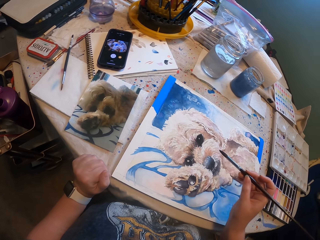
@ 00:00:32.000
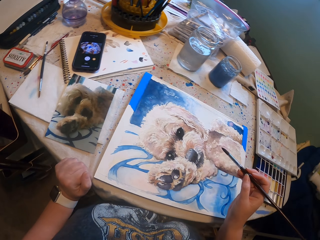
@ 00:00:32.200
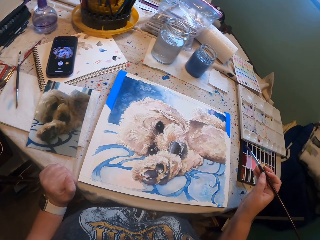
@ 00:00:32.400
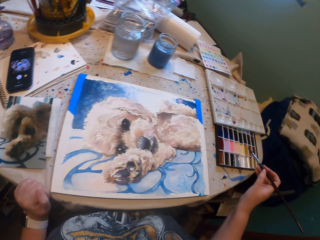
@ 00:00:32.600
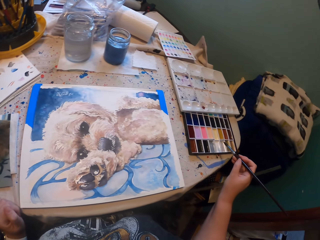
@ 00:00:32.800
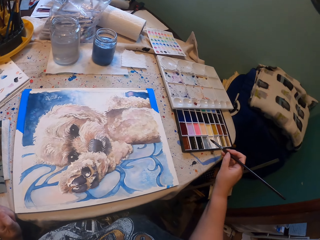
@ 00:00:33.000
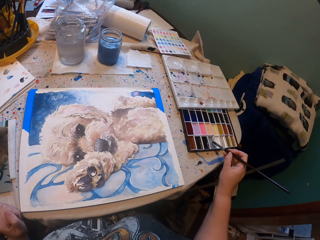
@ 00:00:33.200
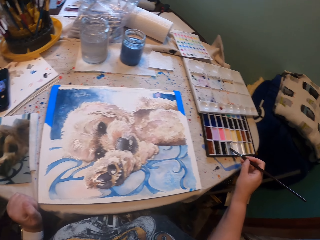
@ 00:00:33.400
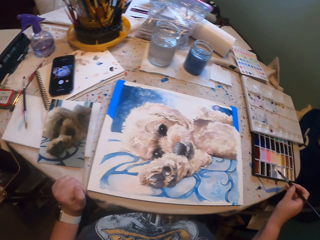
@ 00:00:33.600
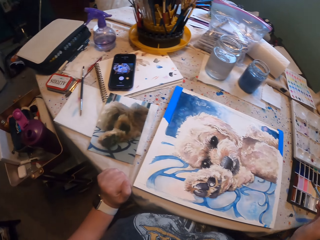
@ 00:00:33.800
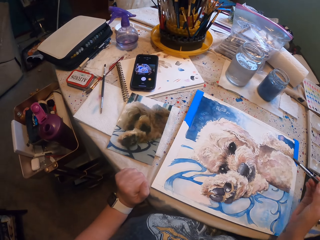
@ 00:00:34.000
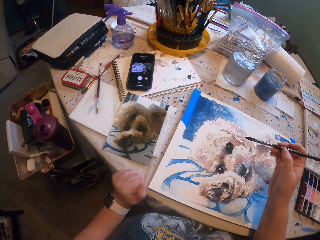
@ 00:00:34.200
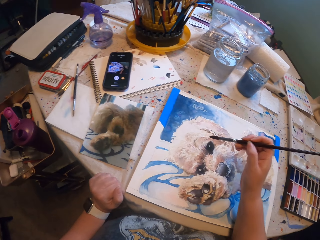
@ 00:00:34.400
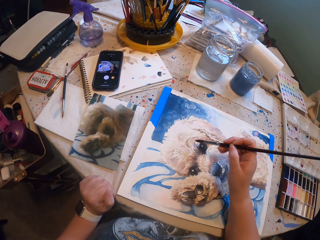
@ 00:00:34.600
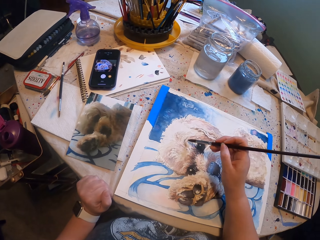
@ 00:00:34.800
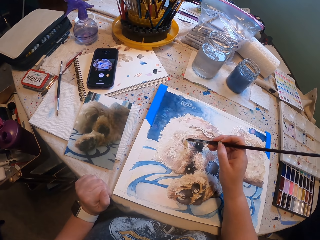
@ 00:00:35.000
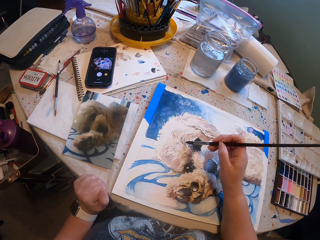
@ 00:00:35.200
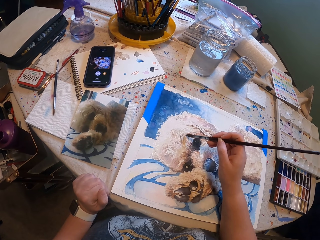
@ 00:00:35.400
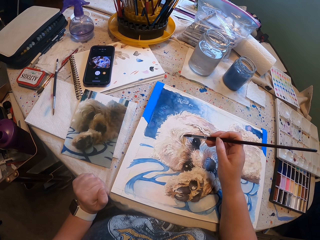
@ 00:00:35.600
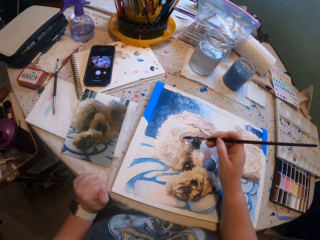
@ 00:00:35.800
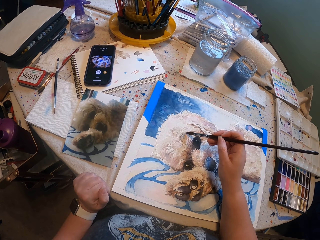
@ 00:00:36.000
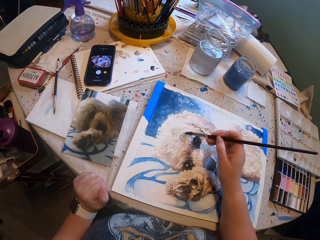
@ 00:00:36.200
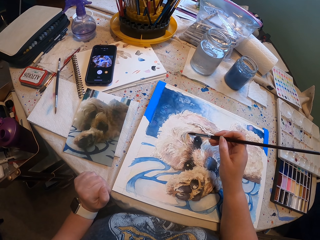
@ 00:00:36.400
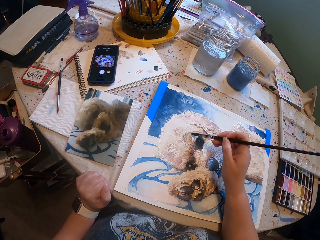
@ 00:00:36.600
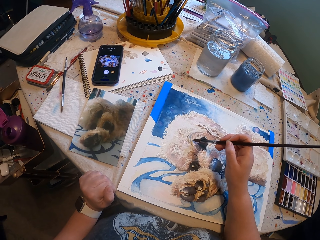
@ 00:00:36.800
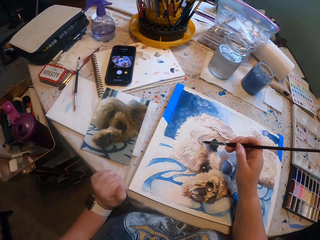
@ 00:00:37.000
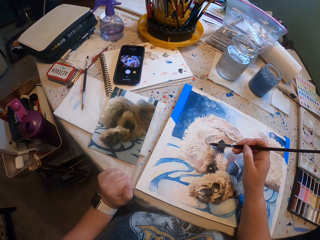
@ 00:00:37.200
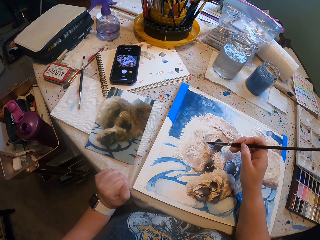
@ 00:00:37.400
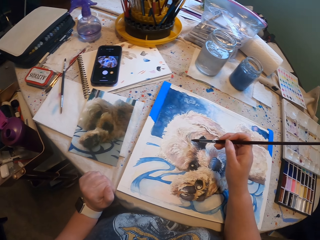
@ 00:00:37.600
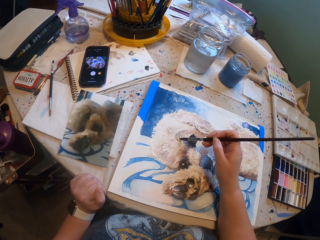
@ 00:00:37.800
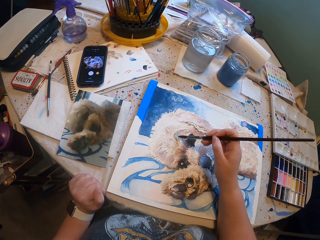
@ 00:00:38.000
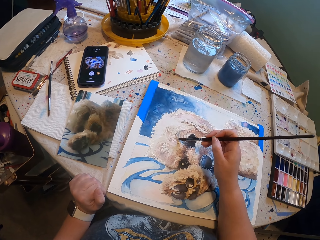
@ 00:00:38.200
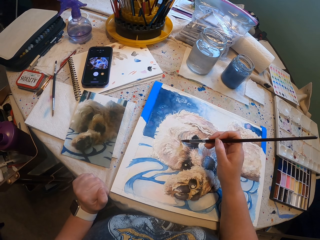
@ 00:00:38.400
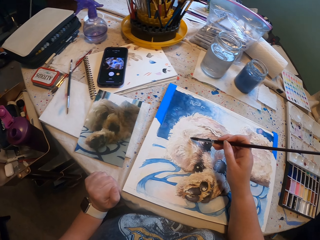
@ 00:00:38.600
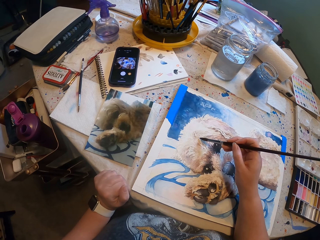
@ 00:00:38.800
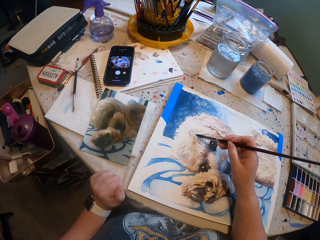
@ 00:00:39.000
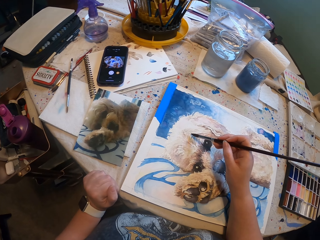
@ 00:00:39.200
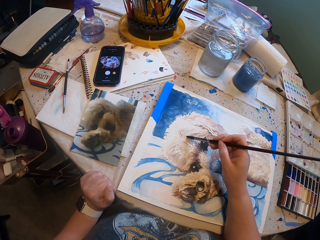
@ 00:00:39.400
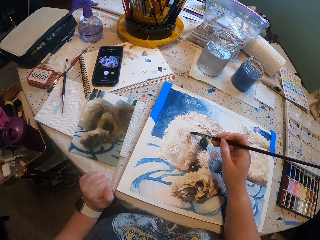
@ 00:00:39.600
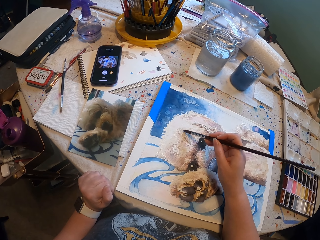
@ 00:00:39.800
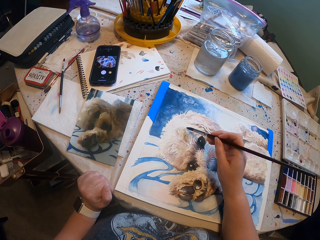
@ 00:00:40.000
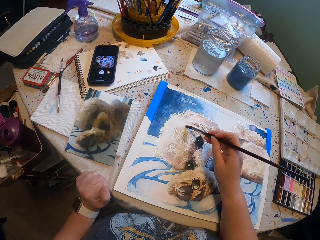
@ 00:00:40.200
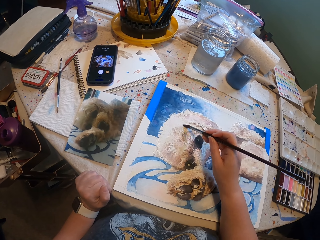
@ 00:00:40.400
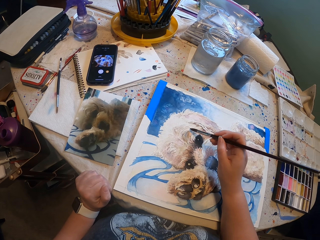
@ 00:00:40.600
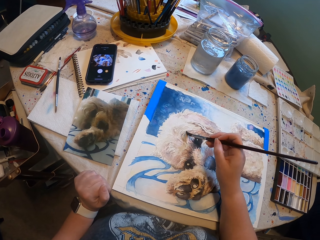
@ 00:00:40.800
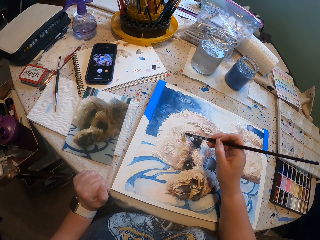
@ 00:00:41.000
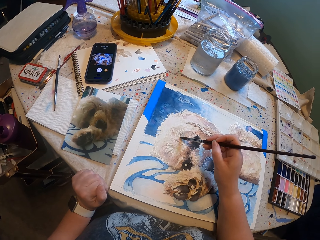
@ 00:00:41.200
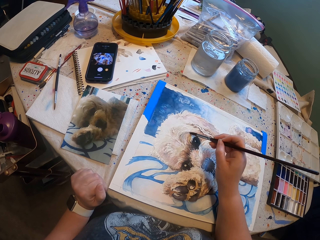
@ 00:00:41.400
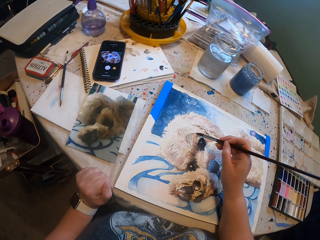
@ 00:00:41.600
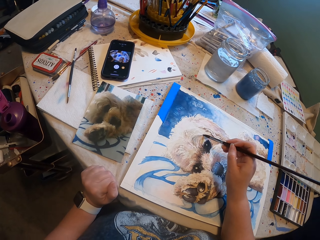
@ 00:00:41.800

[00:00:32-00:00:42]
The camera wearer scoops paint with the paint brush from the pallet. They paint the sketch.

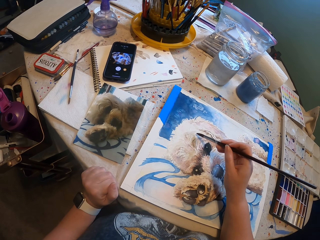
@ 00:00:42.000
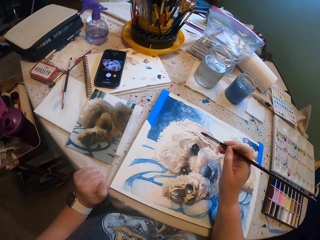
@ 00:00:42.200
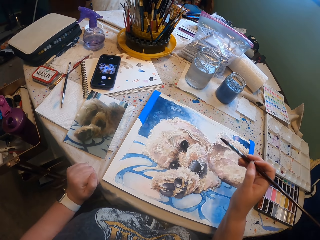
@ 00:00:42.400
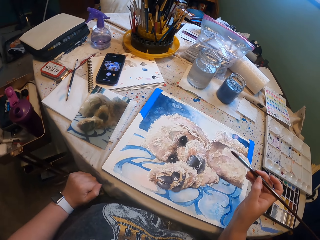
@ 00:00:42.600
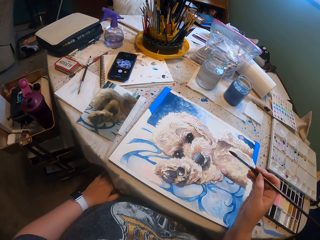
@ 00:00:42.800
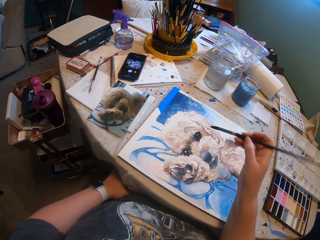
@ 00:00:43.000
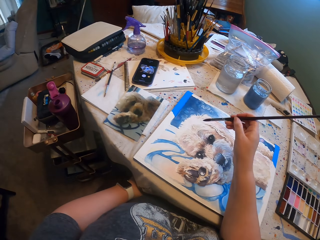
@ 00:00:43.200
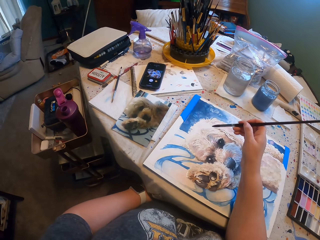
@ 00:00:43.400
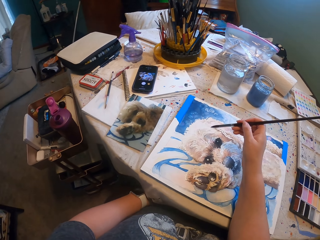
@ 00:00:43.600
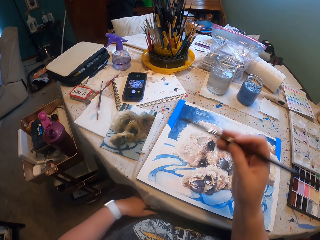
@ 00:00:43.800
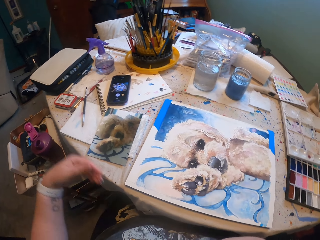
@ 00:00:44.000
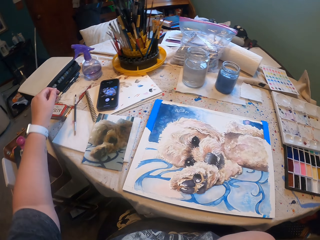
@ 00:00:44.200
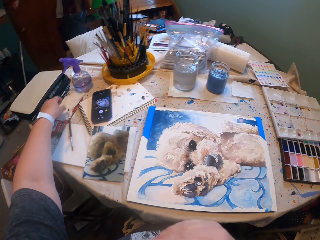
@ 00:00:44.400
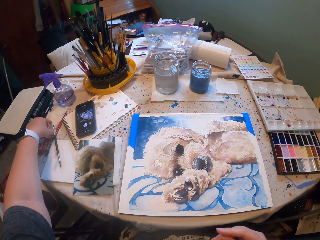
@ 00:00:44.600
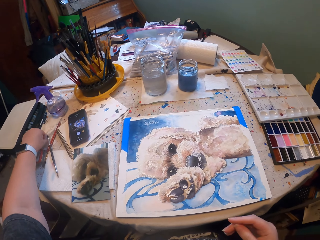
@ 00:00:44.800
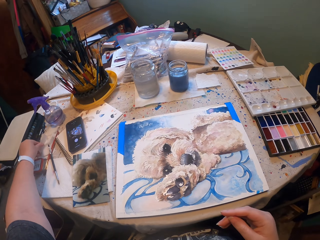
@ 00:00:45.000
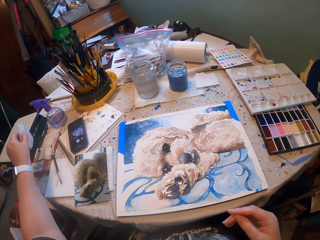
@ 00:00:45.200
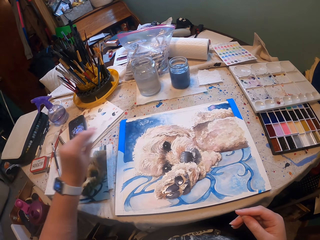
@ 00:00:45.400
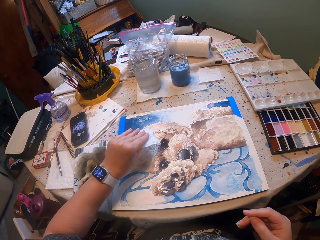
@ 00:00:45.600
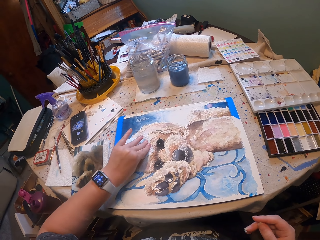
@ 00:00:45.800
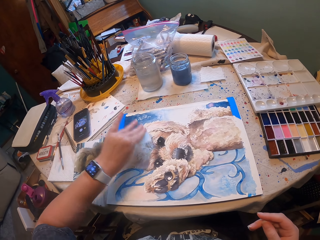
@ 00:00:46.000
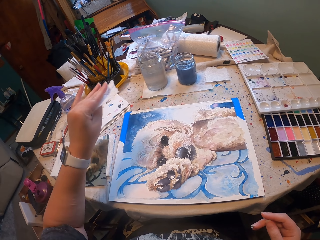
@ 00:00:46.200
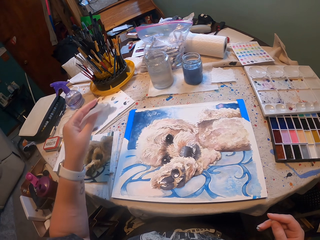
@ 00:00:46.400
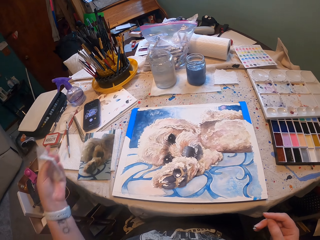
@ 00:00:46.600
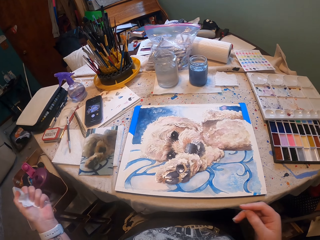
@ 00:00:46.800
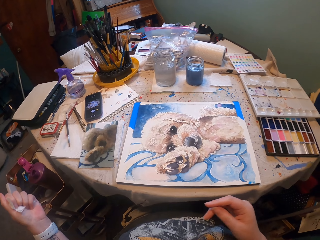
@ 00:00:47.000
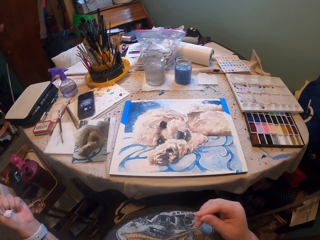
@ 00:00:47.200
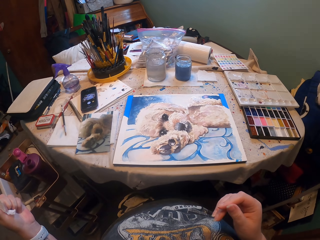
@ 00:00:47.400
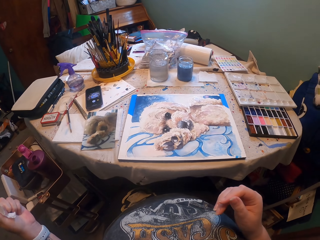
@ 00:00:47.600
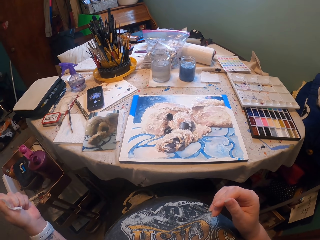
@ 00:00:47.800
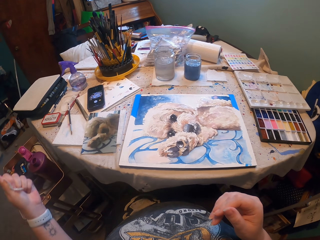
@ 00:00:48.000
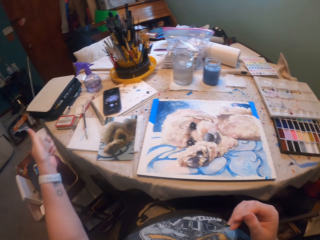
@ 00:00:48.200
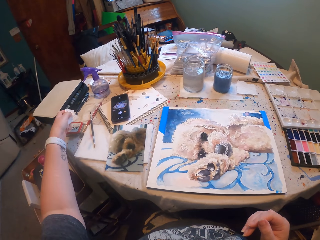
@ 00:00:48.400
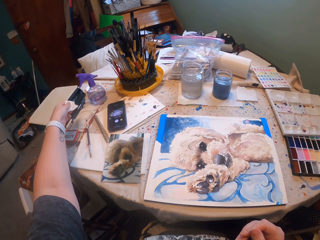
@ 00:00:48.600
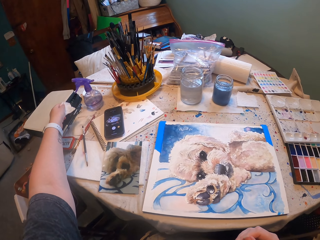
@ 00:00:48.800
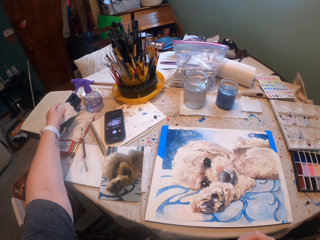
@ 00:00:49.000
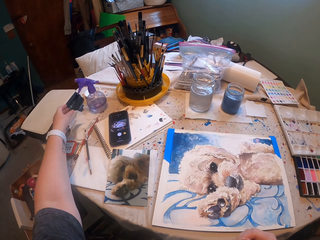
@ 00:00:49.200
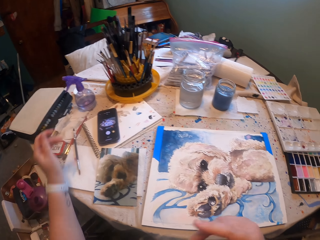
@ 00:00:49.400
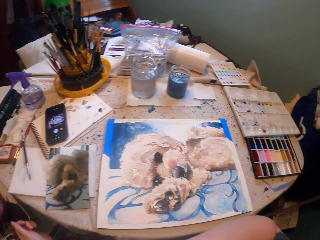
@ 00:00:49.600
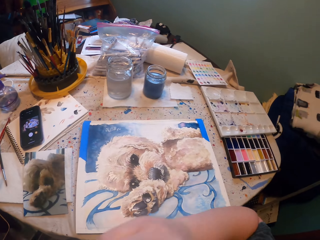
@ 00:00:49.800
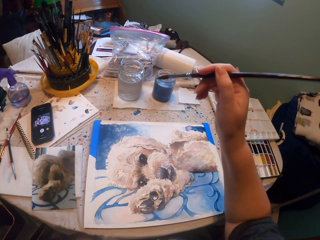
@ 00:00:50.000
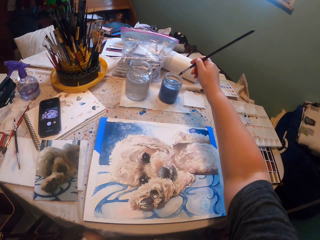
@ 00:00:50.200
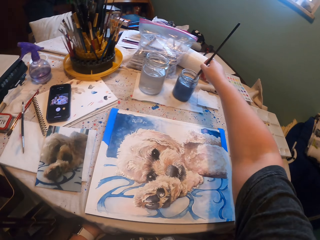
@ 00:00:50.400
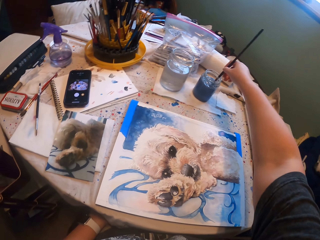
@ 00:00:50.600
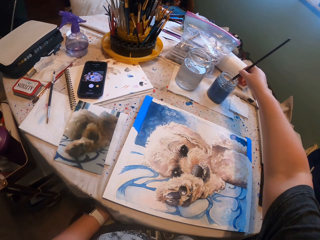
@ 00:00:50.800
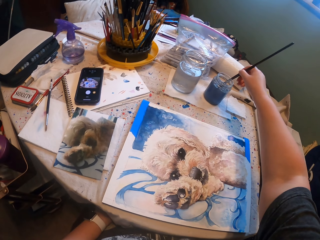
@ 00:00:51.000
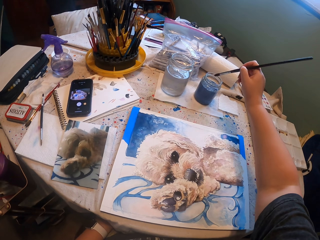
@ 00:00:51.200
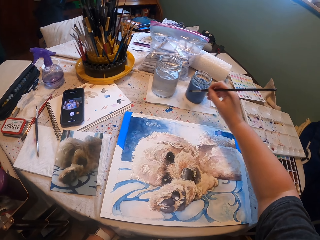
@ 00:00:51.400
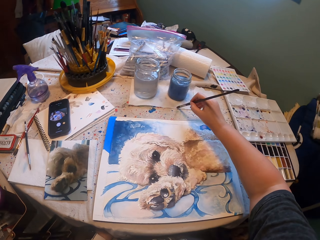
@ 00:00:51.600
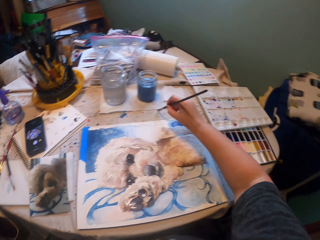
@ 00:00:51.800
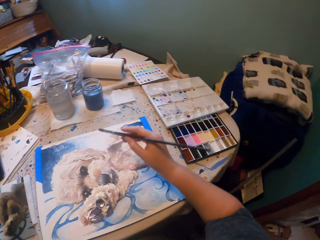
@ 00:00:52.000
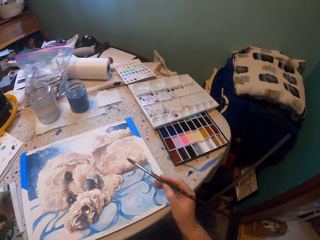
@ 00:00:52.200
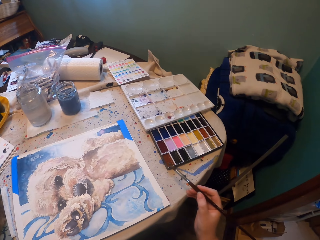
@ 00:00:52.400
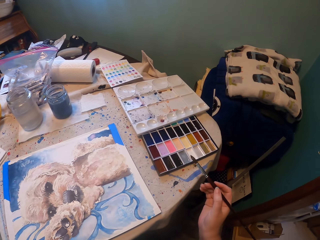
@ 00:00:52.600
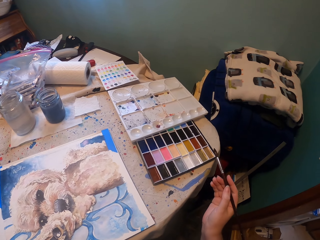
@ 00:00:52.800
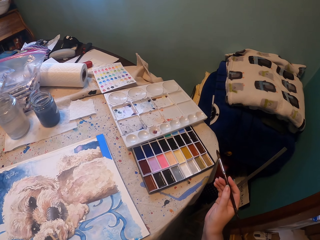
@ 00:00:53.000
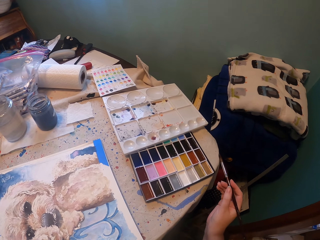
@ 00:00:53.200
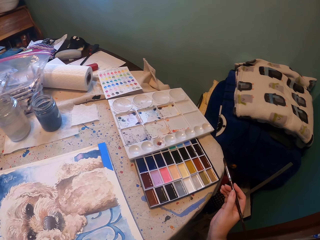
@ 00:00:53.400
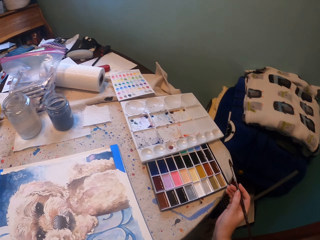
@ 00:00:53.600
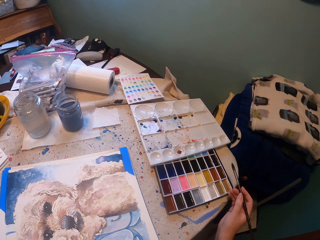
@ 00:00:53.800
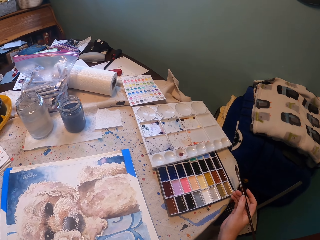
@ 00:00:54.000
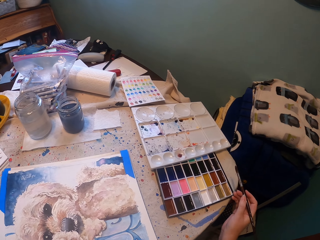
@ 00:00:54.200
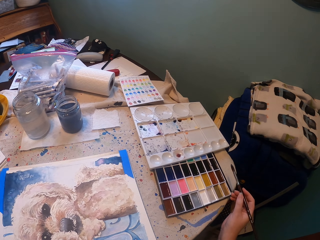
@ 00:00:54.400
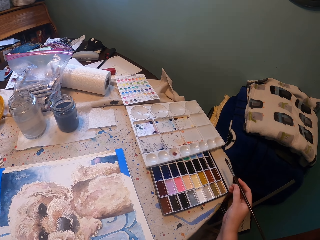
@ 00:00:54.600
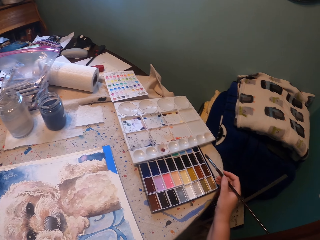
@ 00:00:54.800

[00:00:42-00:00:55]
The camera wearer moves the left hand. They pick up a paper towel. They wipe the sketch with the paper towel. They place the paper towel on the sketch. They fold the paper towel and roll the paper towel. They look around. They place the paper towel on the table. They dip the paint brush in water. They wipe the paint brush in the paper towel. They stare at the paints.
